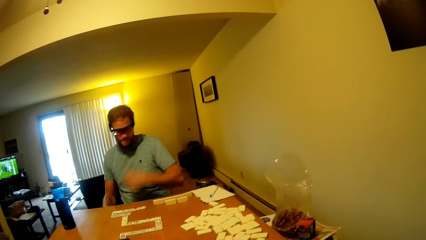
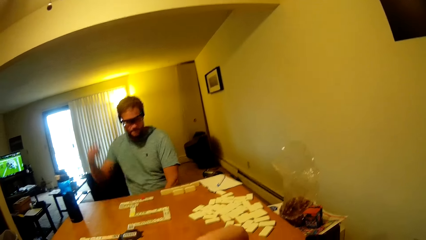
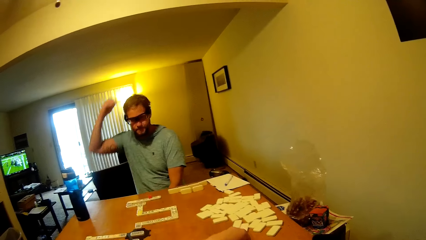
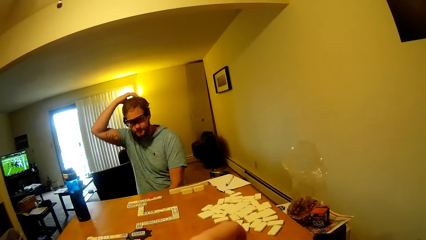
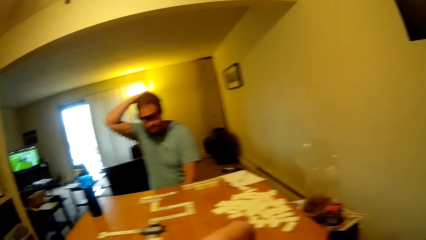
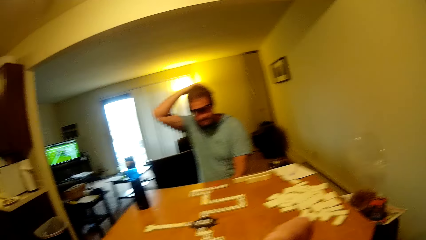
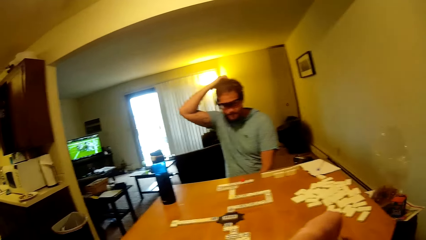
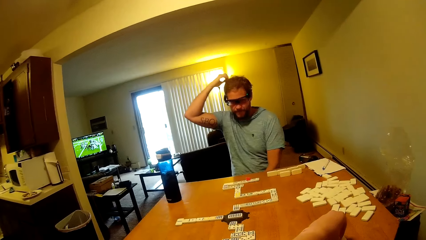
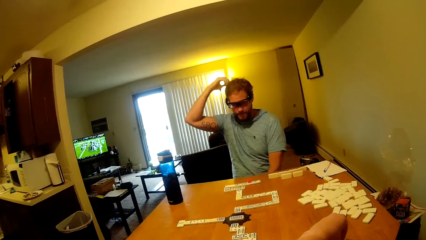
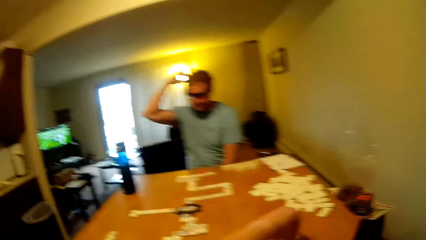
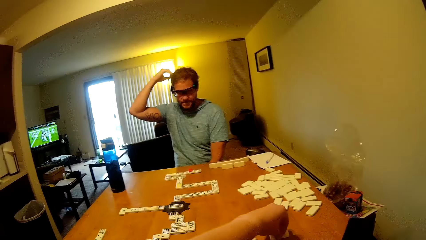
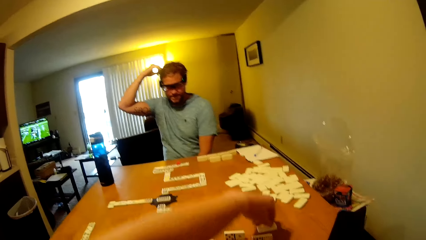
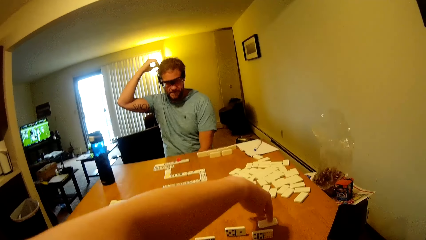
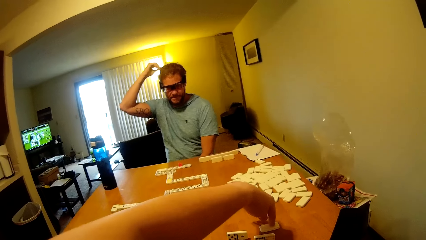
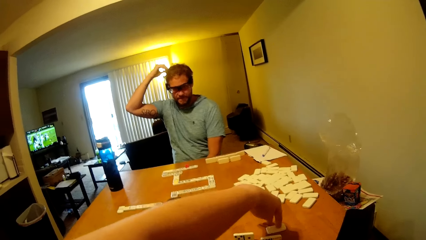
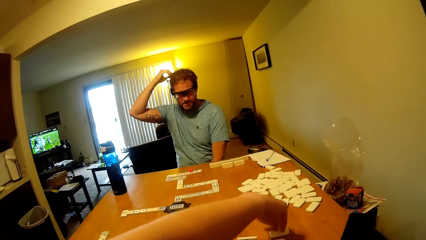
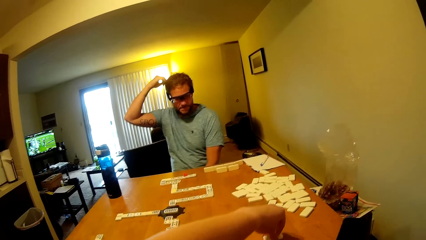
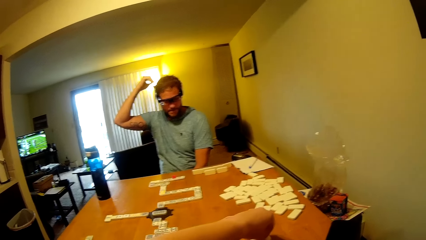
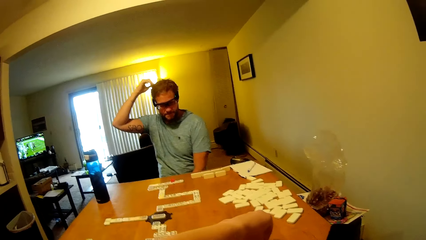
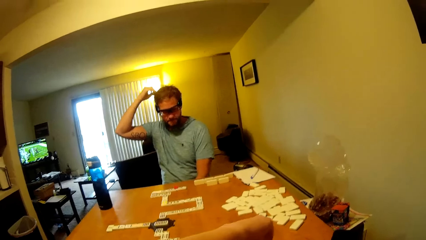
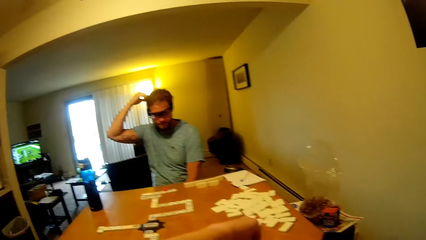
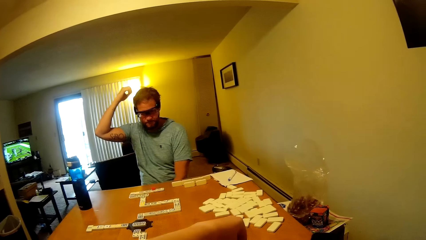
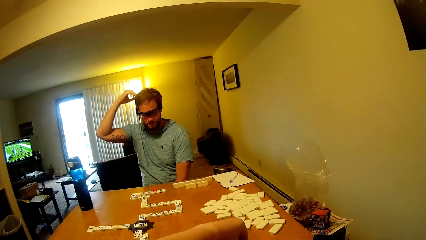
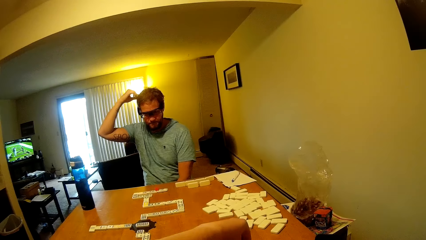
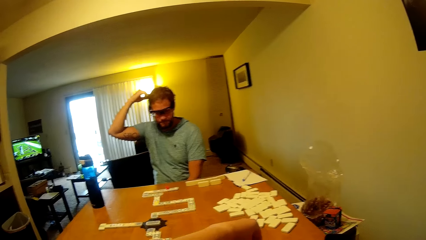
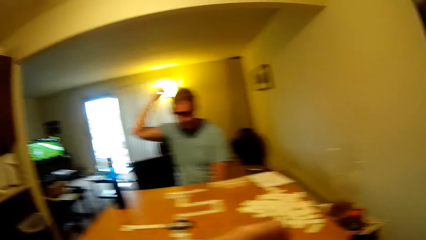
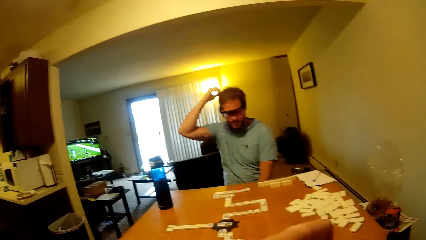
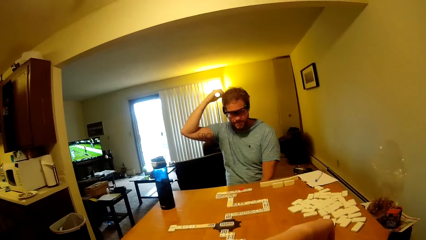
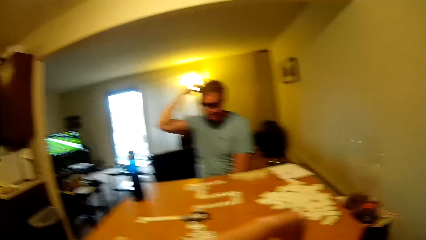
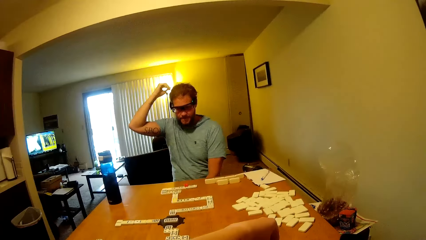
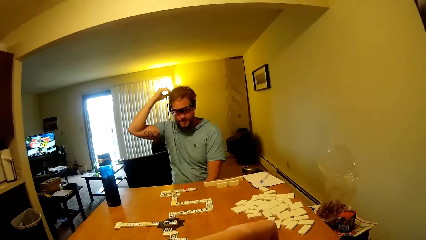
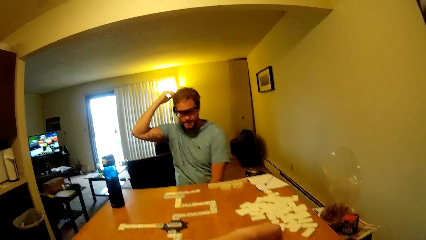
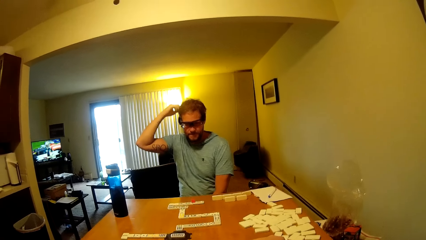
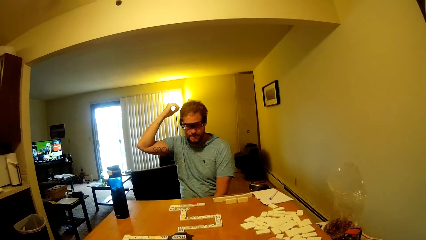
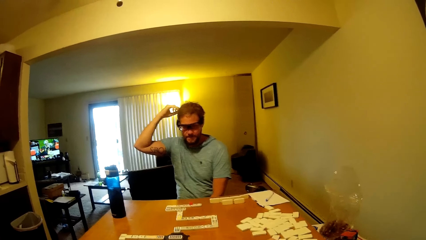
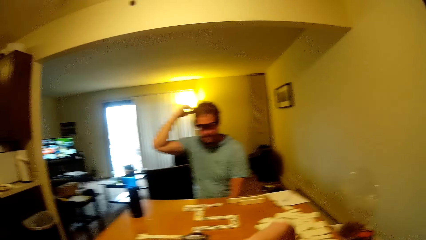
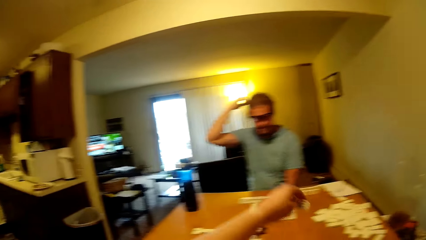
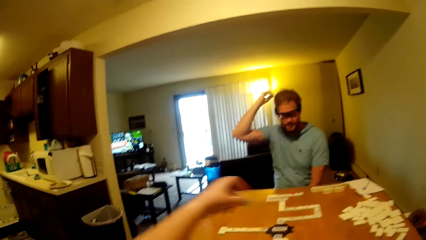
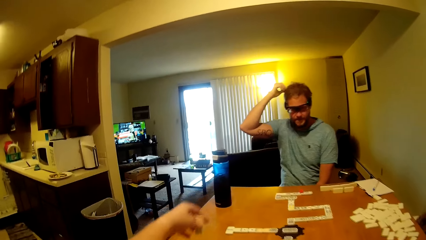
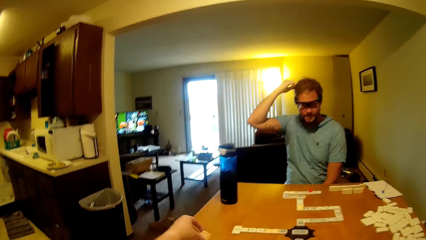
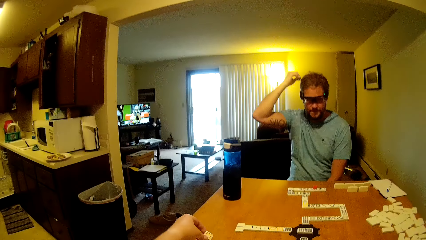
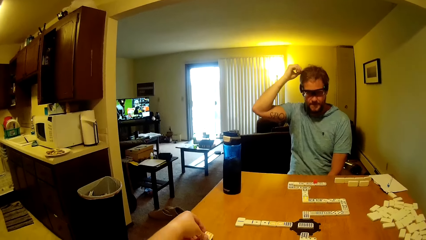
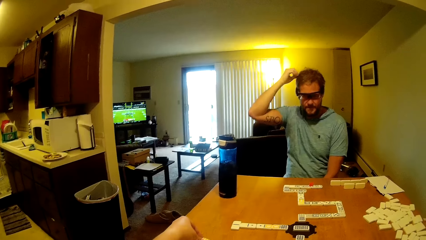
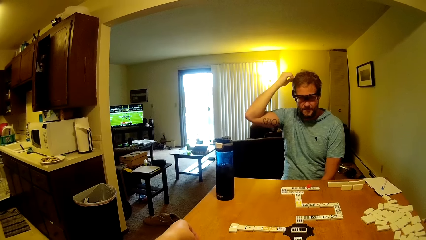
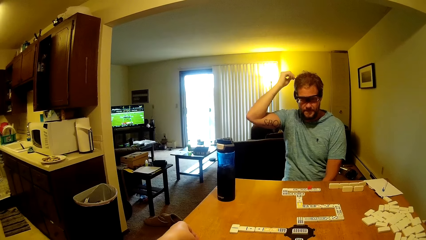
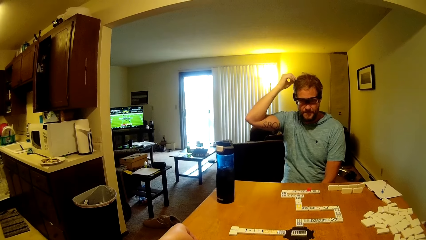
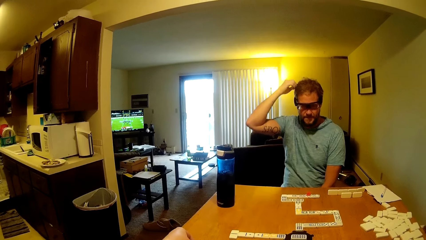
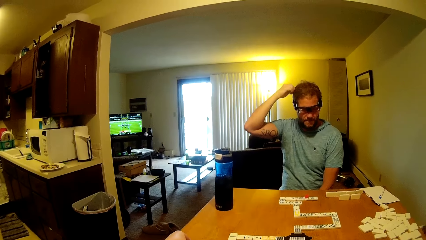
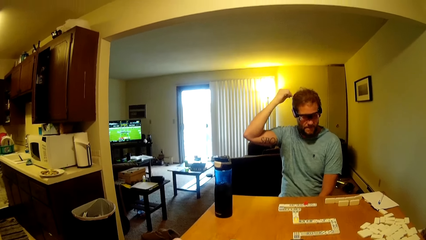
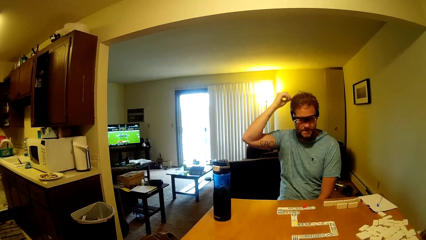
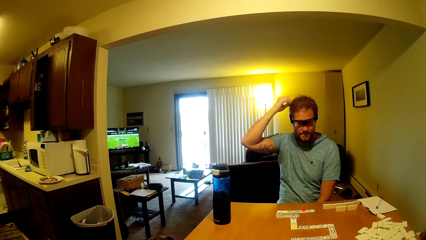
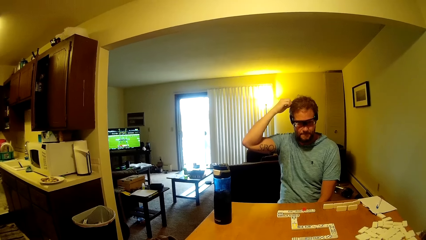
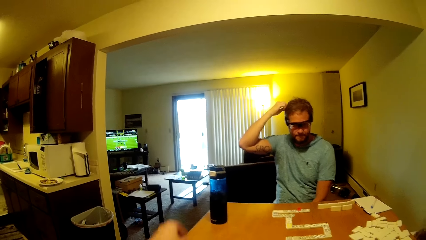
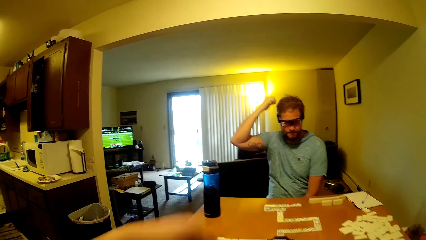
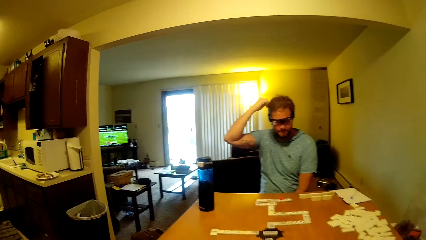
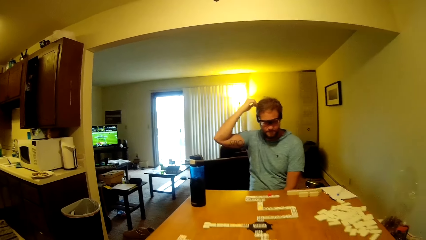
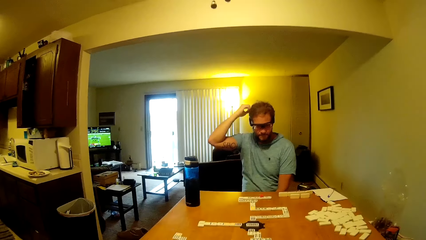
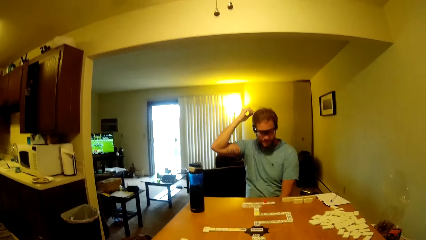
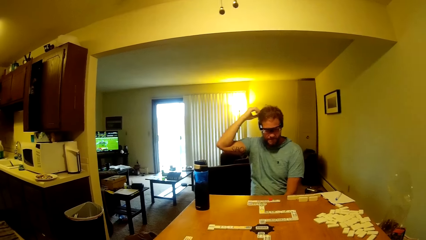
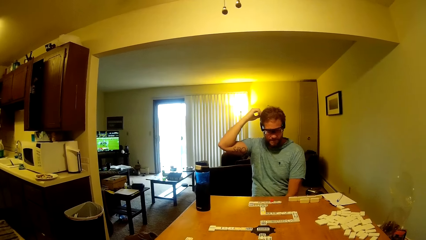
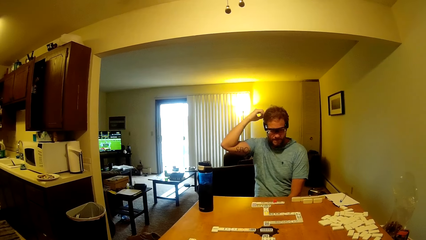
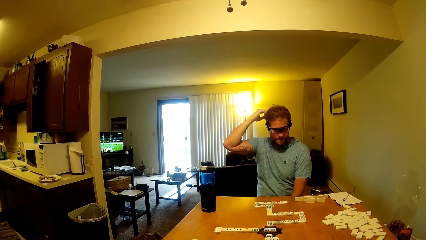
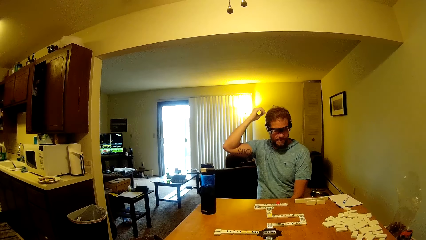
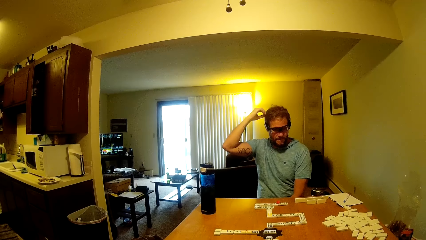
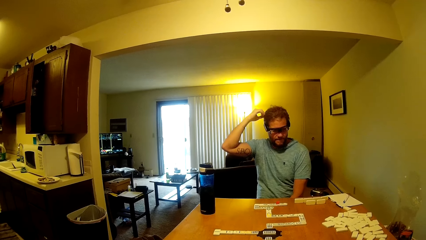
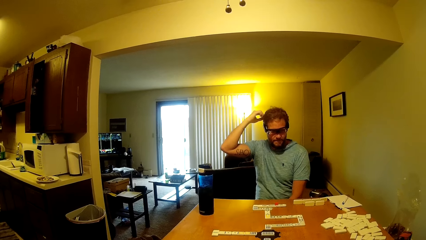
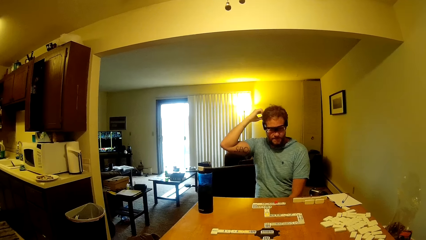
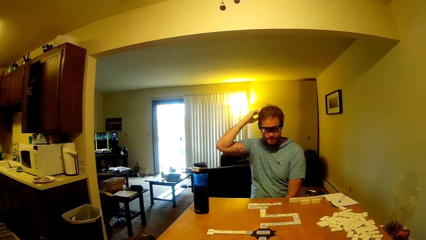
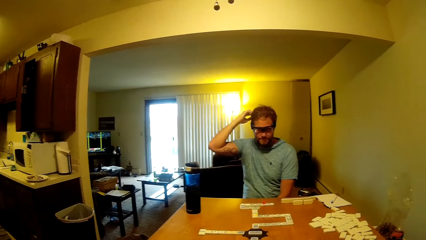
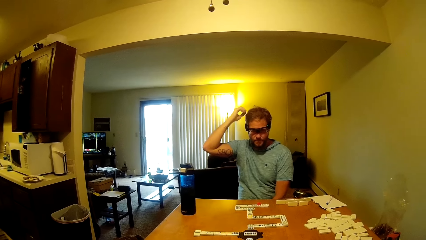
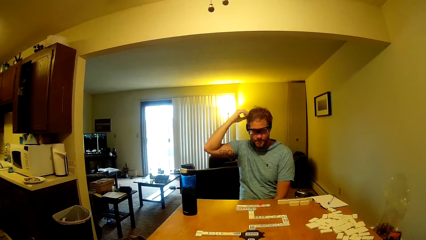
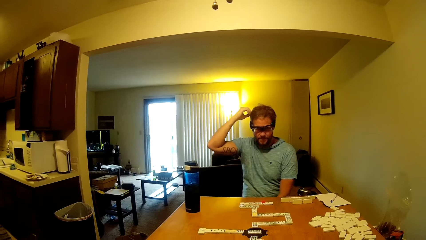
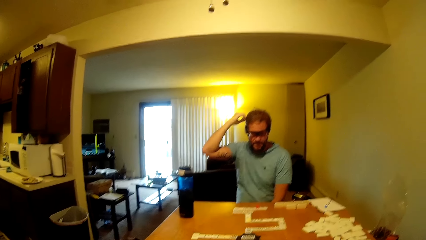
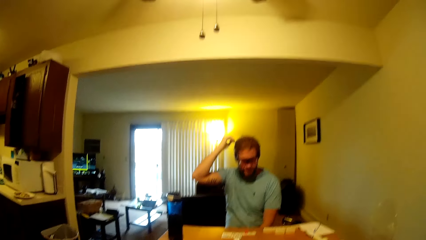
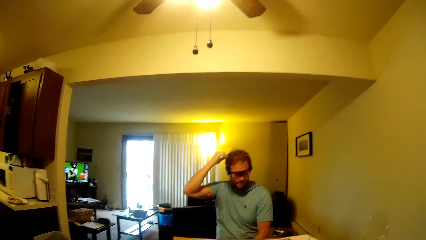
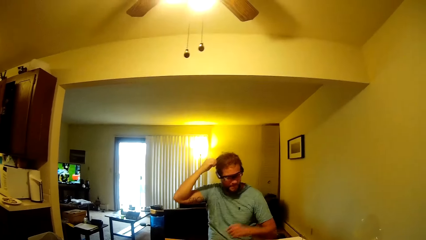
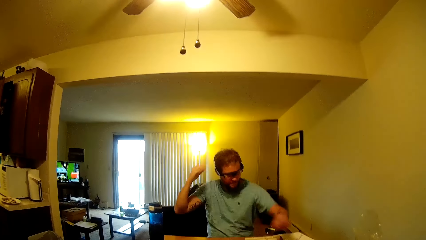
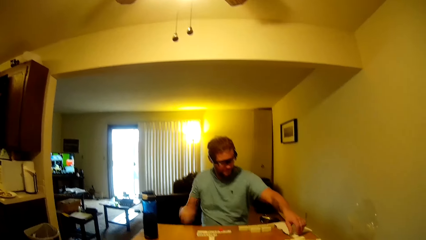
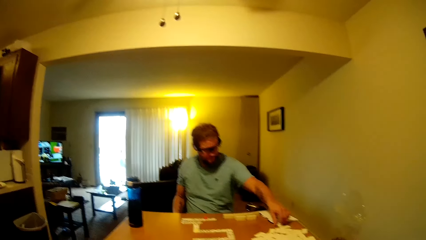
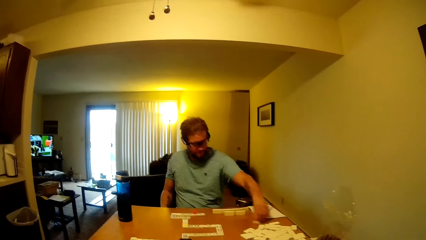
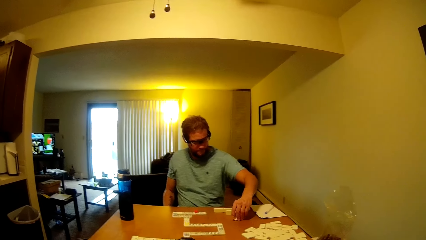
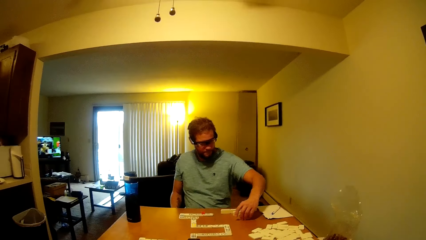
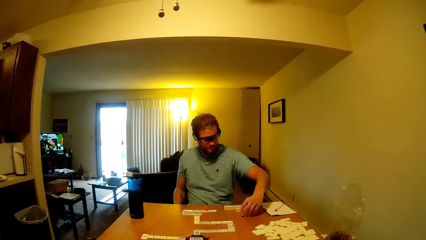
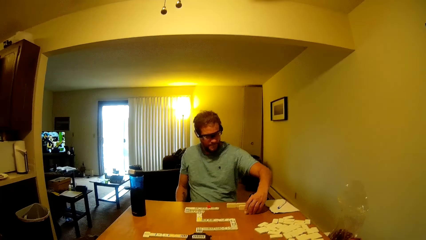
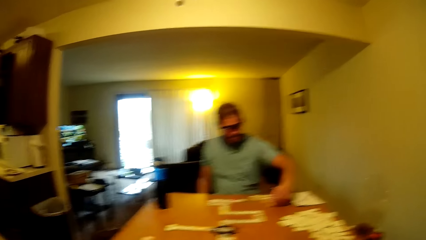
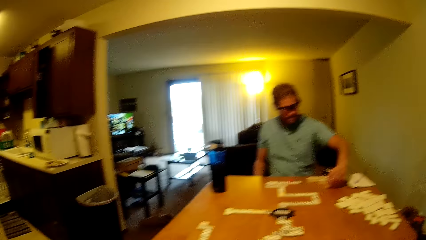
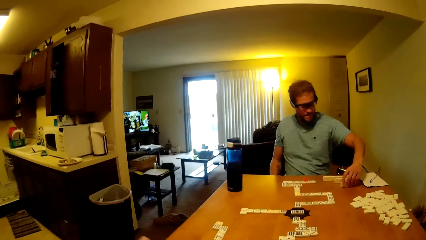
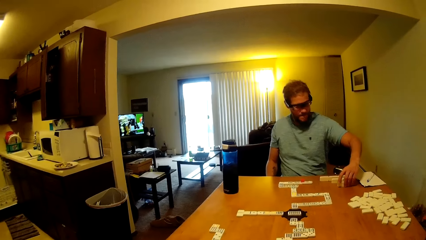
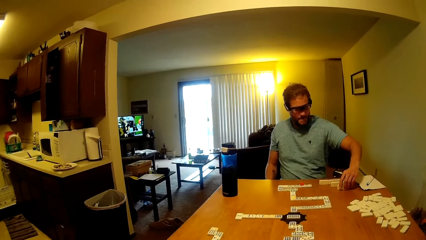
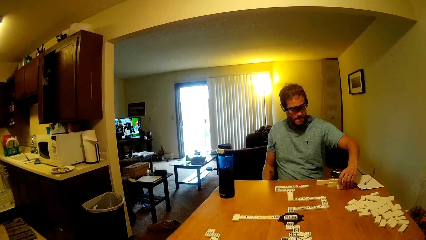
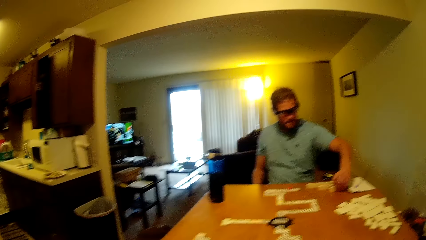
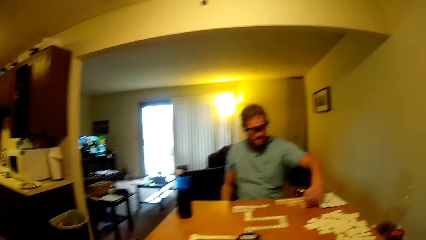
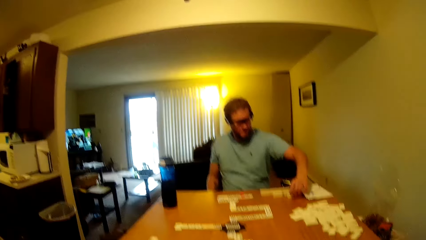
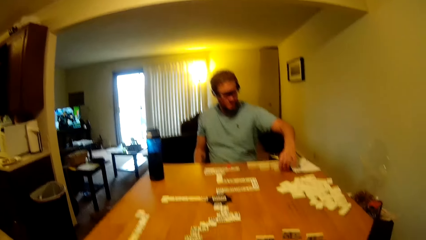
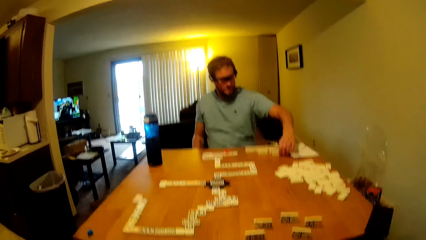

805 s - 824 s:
A man scratches the head. The camera wearer picks the word board from the table. The man touches on his hair. The camera wearer touches on a dominoes piece. They place the word board on the table. They play the dominoes piece. The man scratches the head. The man touches on his hair. The man moves the word board.
